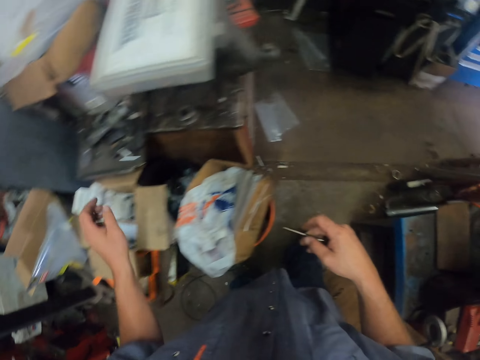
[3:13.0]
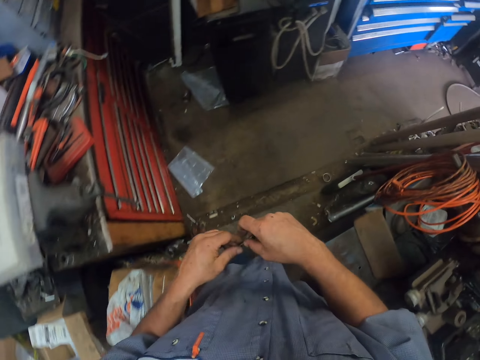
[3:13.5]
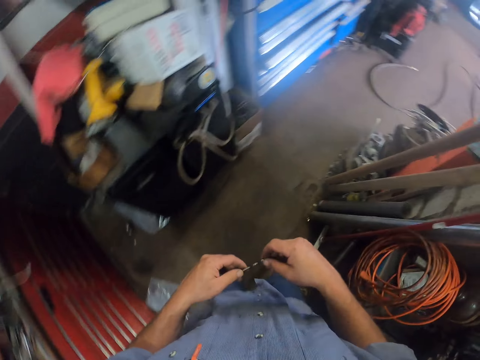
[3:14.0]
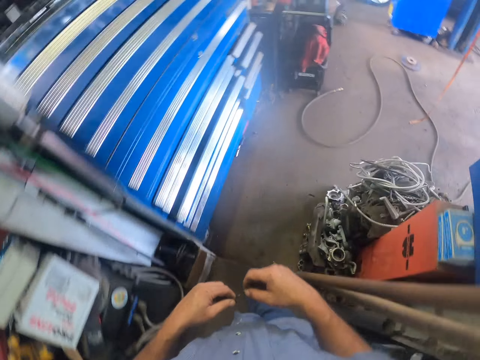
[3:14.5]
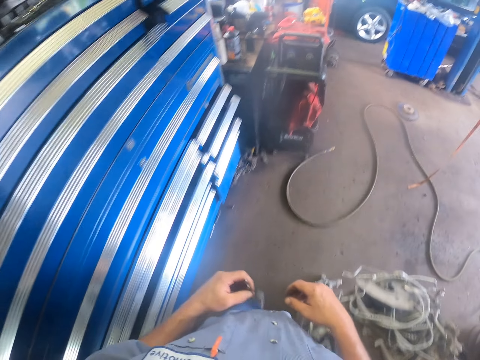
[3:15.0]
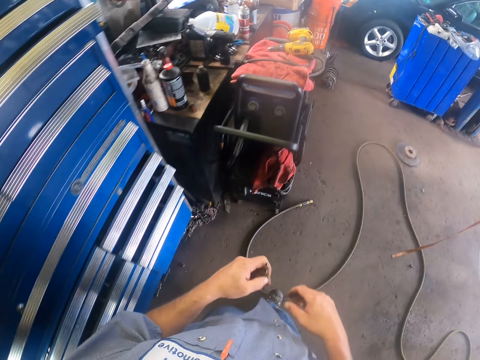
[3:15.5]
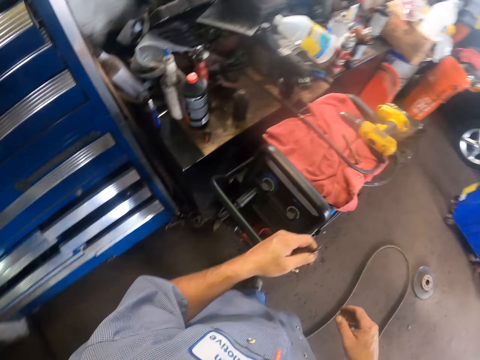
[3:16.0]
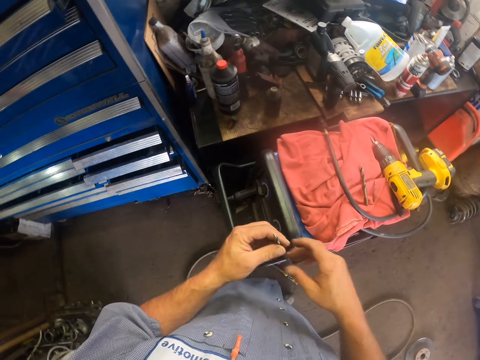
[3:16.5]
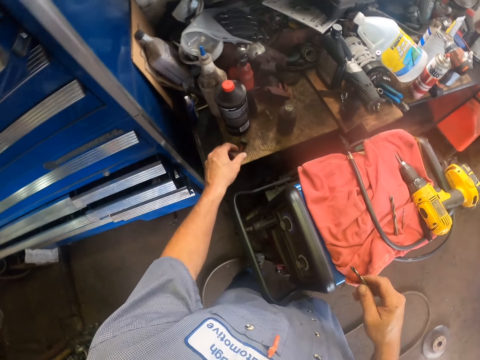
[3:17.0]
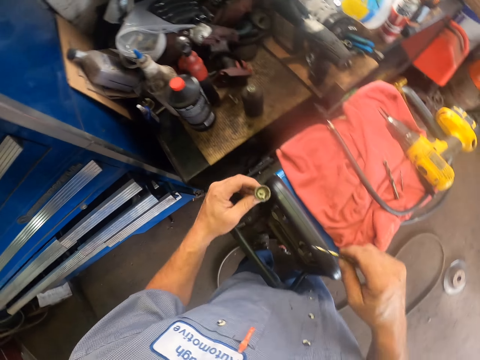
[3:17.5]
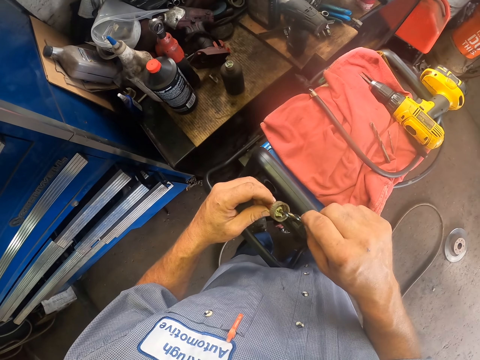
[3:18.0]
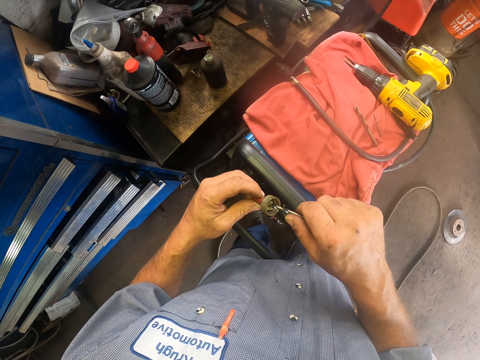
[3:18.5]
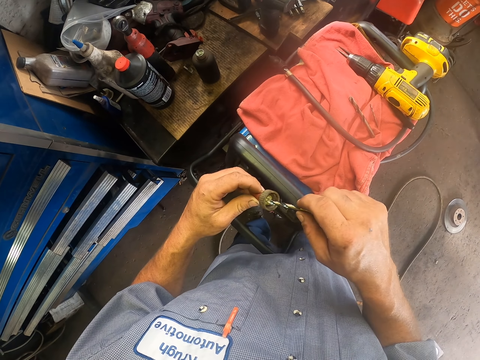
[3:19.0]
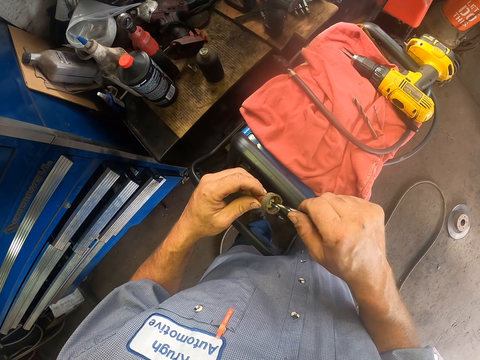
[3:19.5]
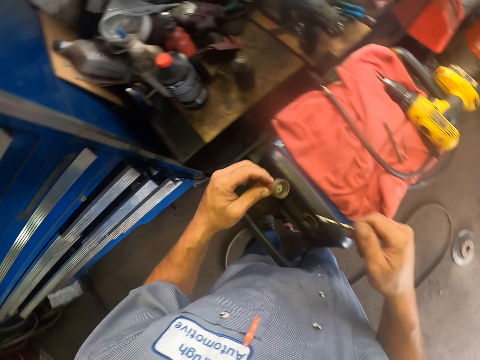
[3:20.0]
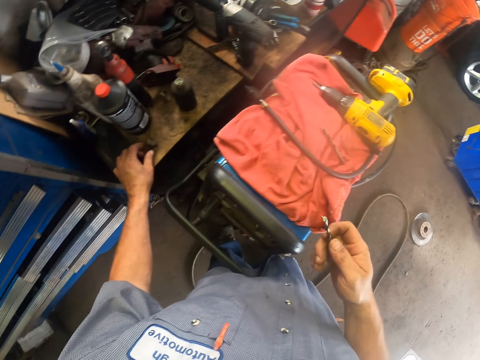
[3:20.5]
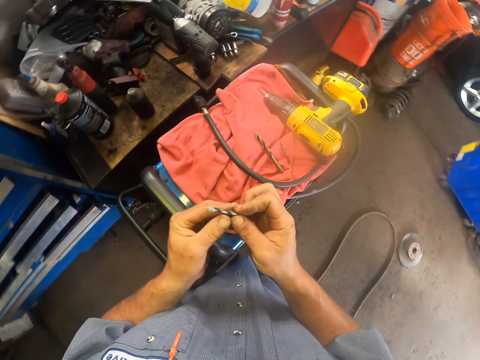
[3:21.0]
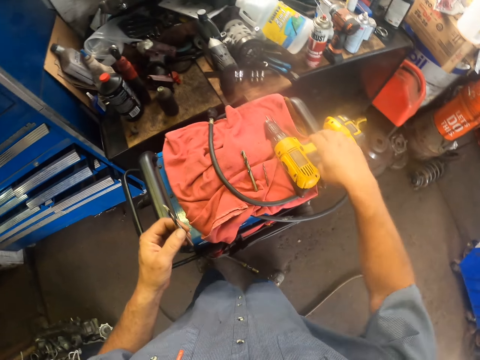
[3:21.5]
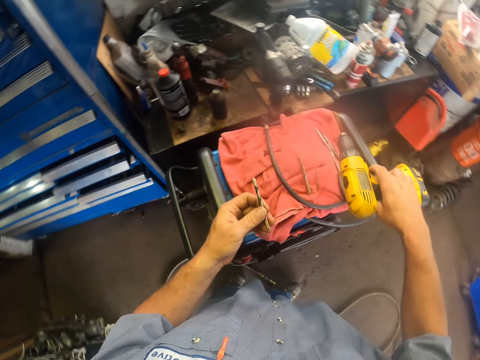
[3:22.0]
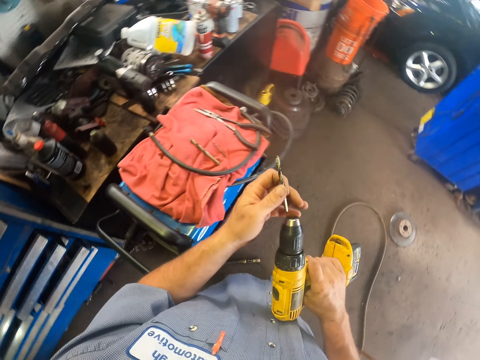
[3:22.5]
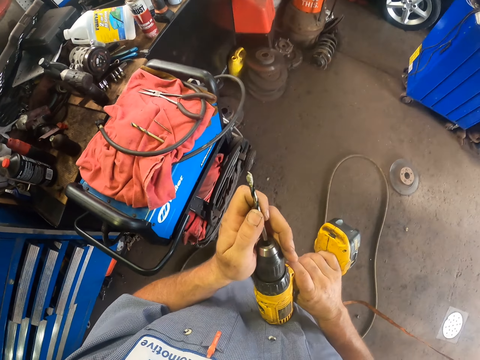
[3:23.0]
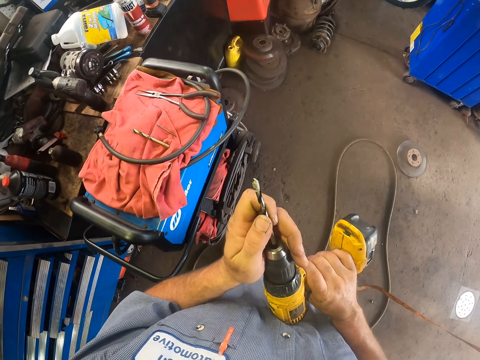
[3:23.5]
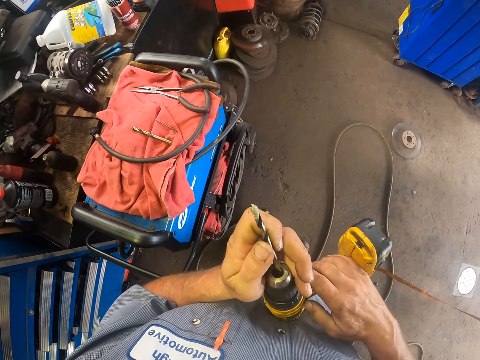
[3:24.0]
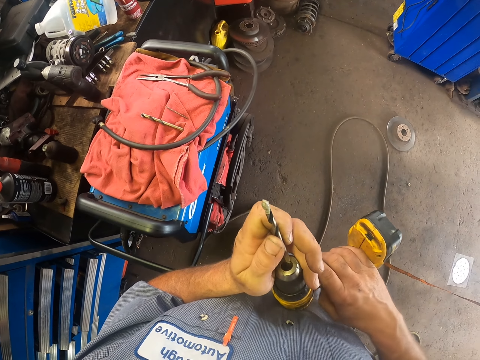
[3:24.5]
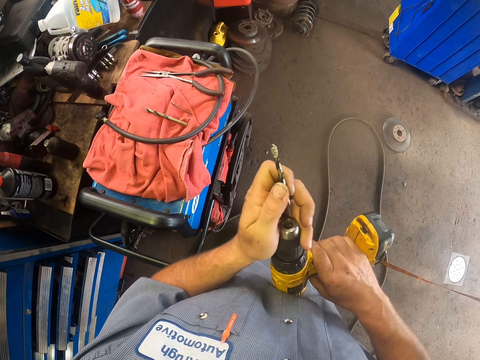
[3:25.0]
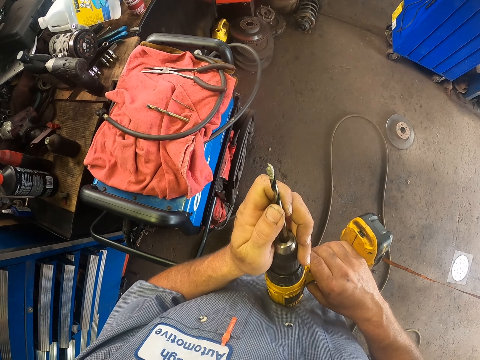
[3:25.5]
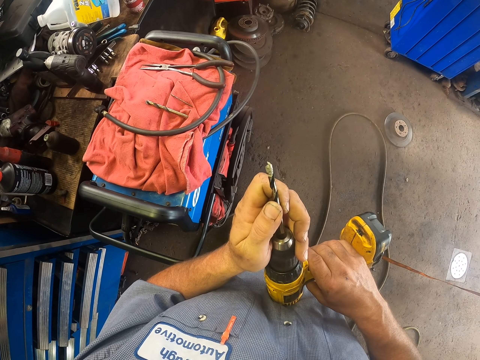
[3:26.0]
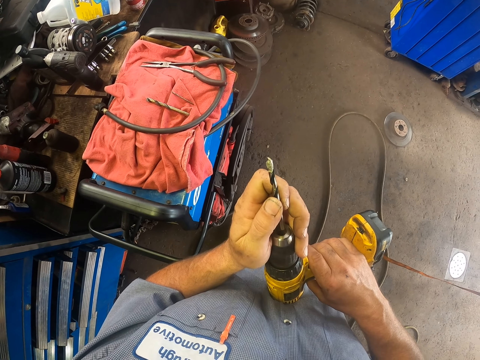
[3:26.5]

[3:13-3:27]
The camera wearer walks towards the drill. They apply lubricant on the drill bit. They fix the drill bit to the drill.

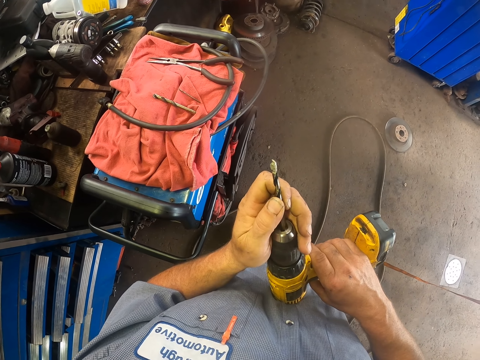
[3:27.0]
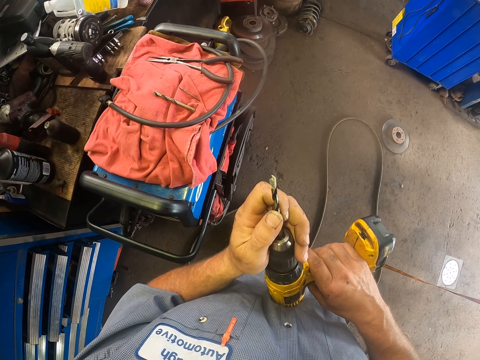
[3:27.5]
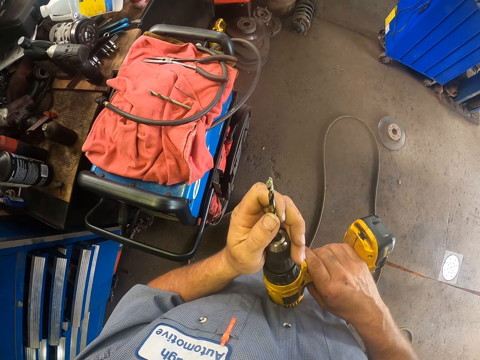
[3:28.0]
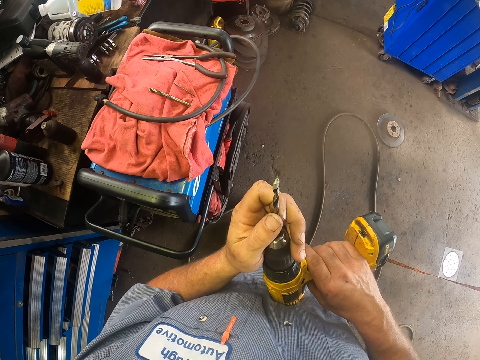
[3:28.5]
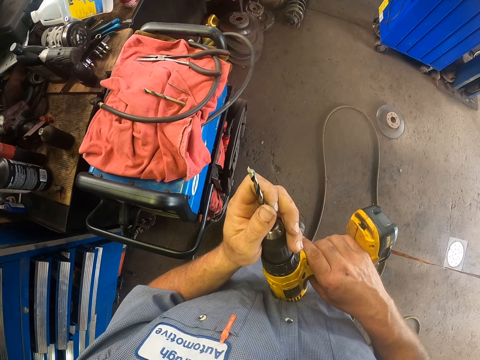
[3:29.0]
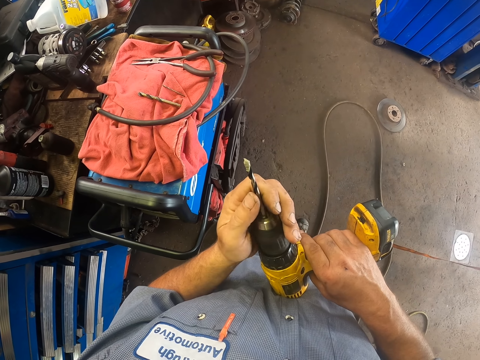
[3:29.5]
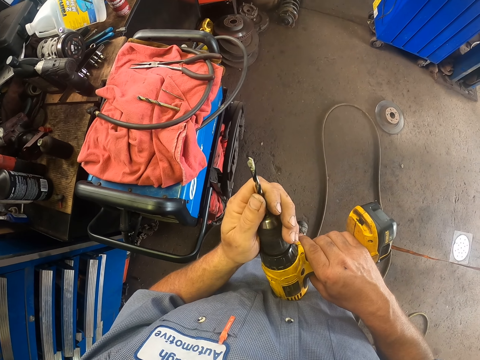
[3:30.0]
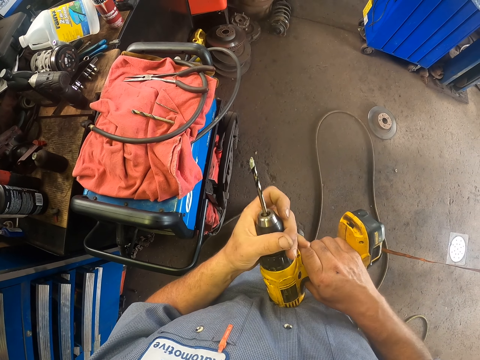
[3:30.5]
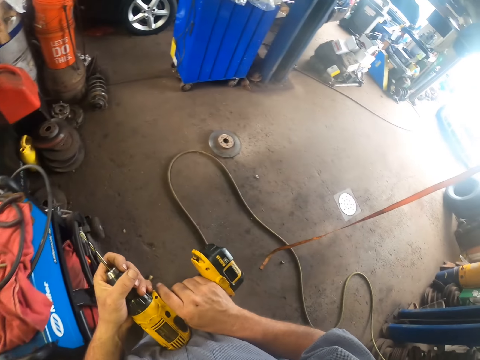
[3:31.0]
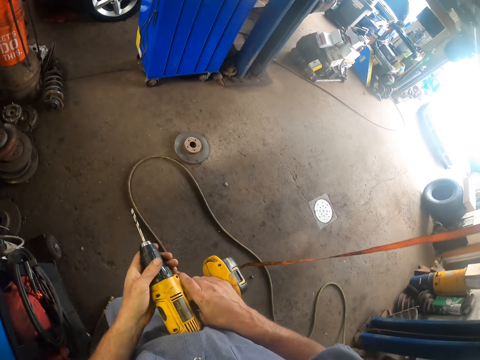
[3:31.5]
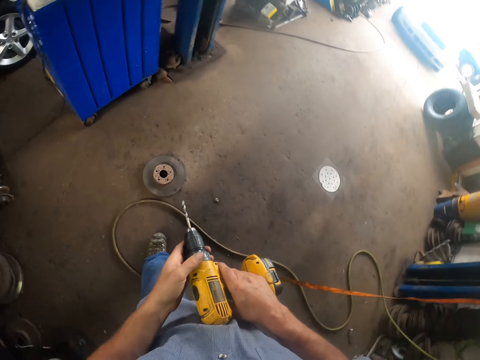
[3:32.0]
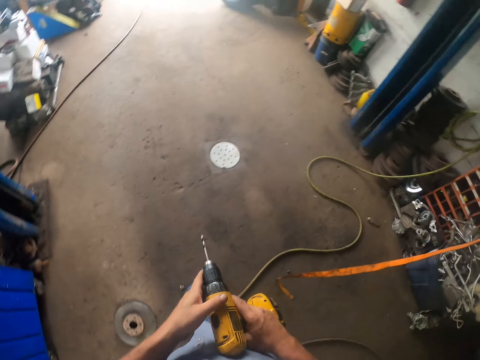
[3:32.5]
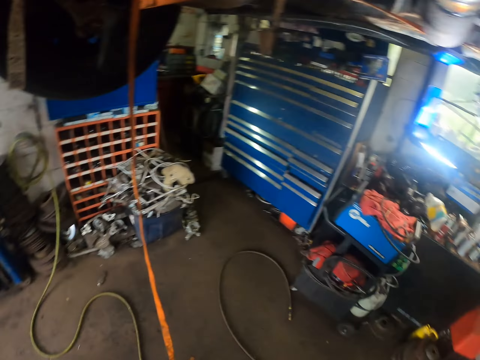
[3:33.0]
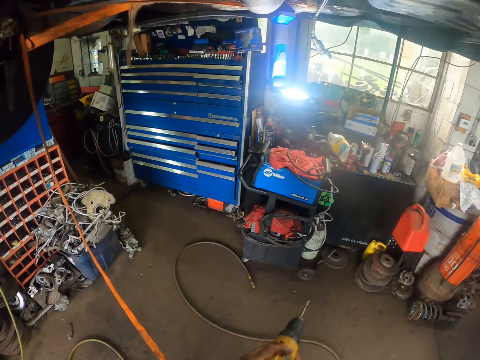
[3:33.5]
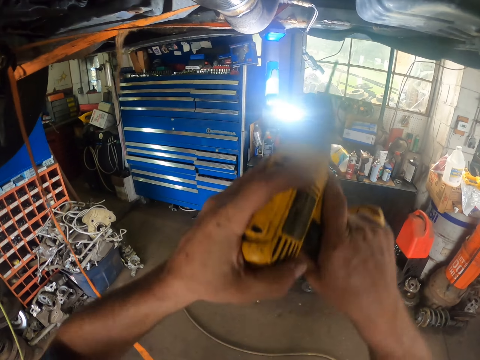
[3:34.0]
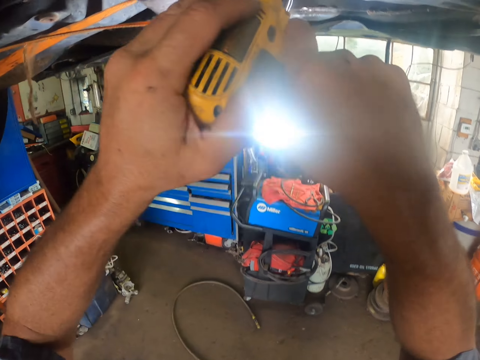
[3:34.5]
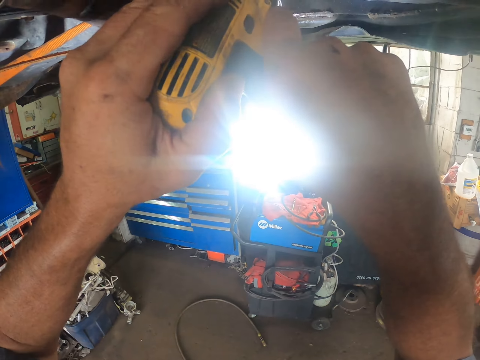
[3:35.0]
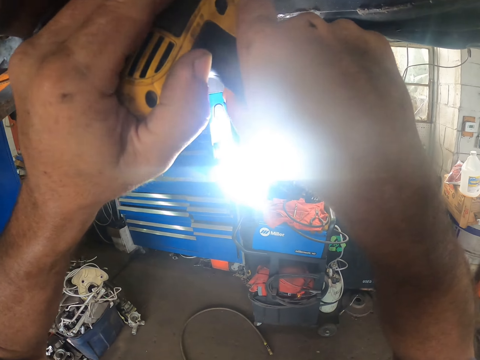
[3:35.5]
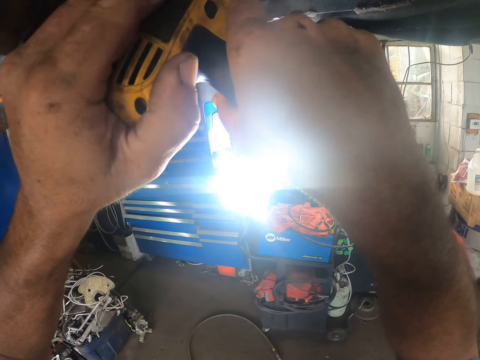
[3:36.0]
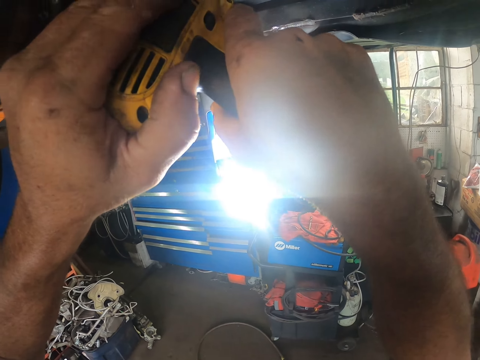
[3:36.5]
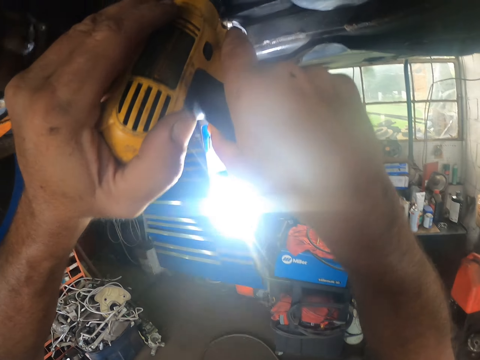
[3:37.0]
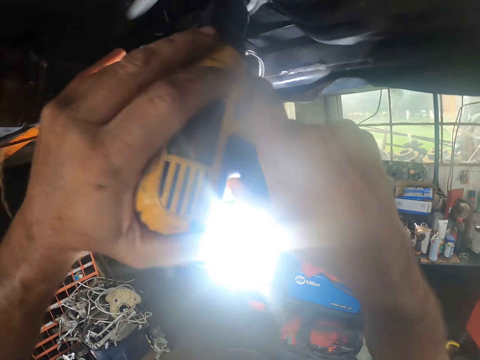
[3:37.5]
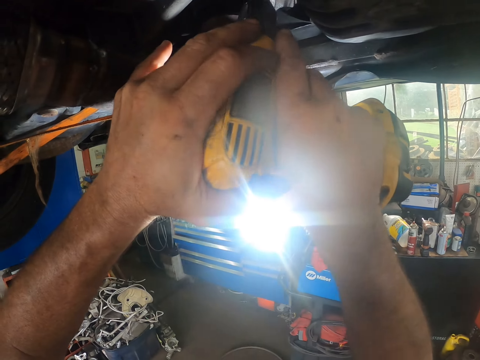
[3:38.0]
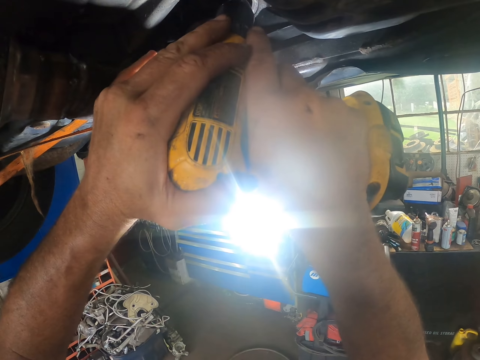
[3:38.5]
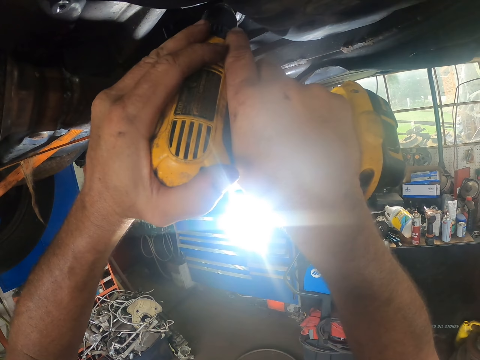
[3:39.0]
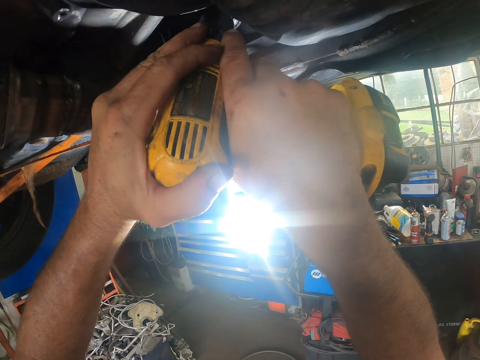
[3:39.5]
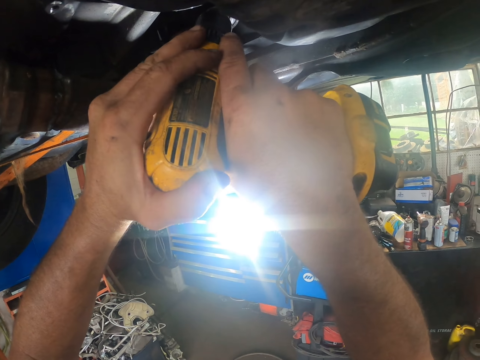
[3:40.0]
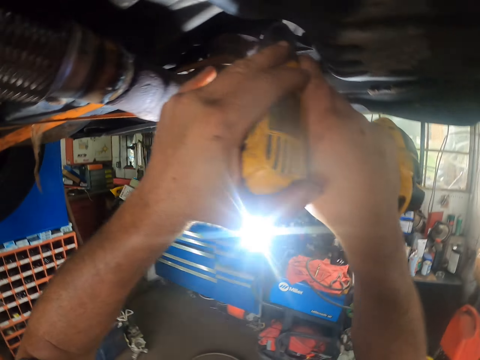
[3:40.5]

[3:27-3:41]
The camera wearer walks towards the drilling point. They drill the car.
